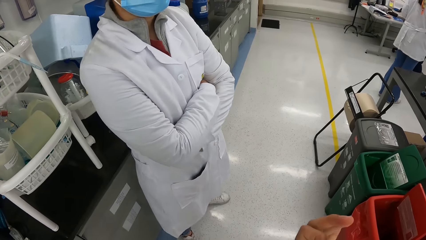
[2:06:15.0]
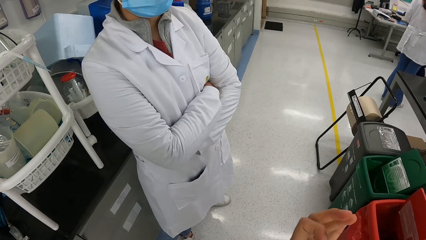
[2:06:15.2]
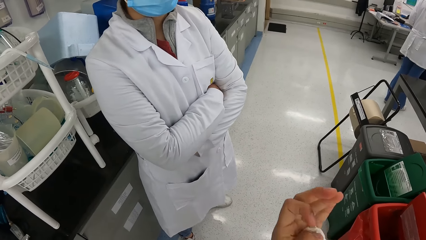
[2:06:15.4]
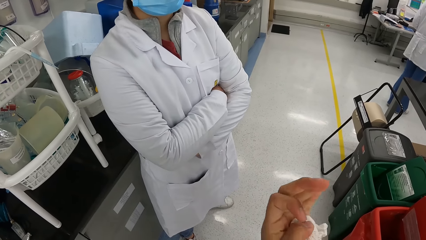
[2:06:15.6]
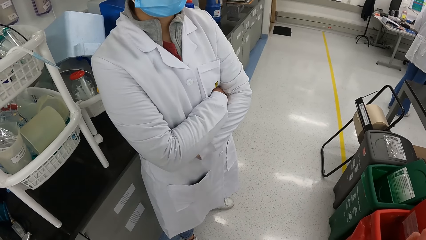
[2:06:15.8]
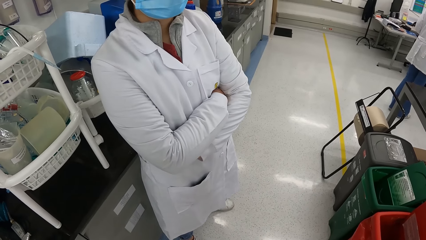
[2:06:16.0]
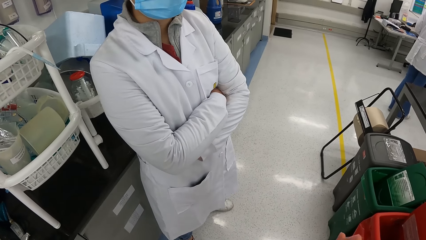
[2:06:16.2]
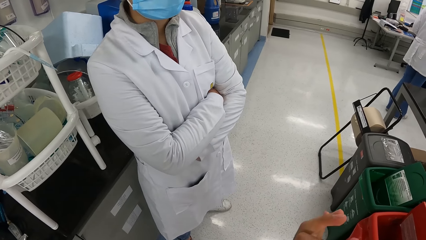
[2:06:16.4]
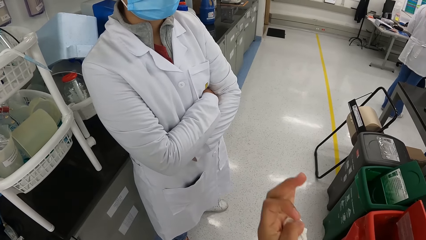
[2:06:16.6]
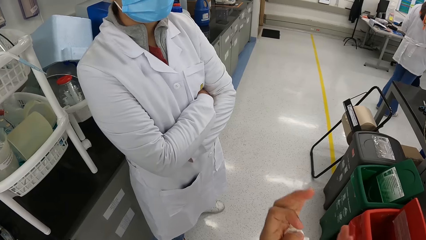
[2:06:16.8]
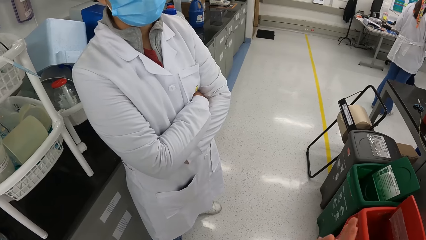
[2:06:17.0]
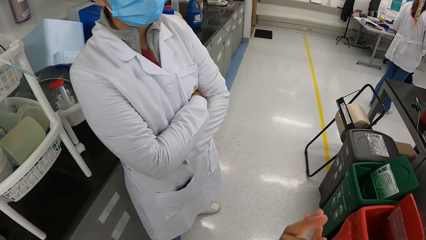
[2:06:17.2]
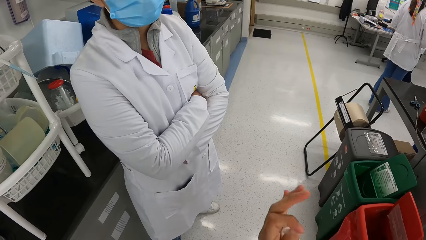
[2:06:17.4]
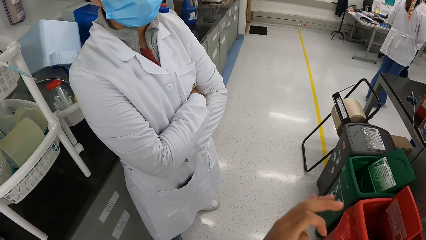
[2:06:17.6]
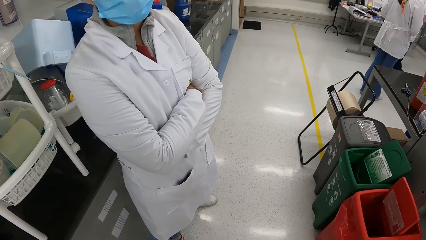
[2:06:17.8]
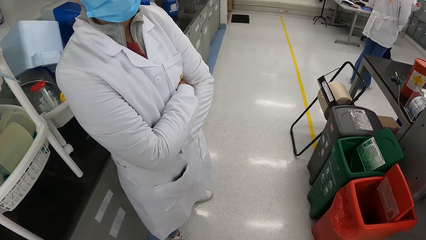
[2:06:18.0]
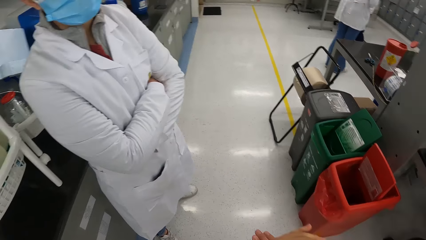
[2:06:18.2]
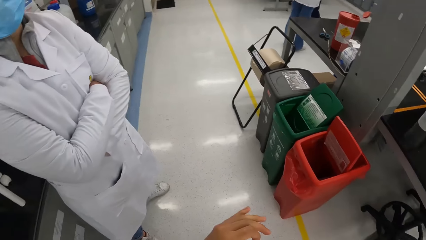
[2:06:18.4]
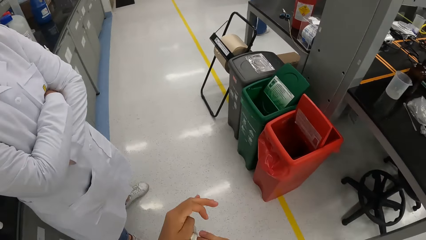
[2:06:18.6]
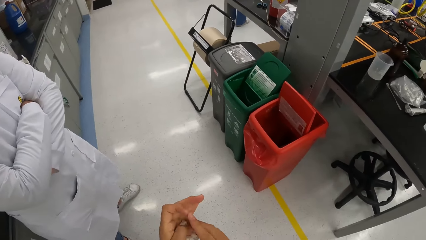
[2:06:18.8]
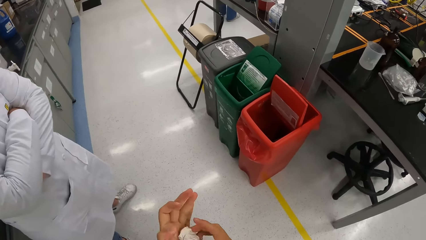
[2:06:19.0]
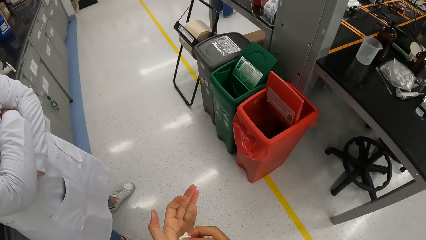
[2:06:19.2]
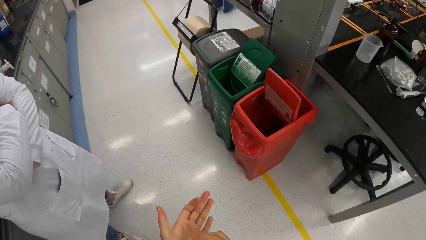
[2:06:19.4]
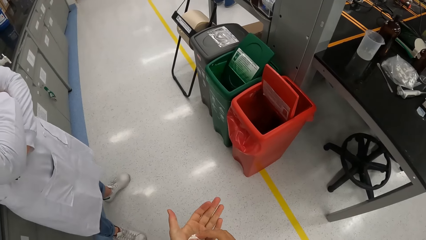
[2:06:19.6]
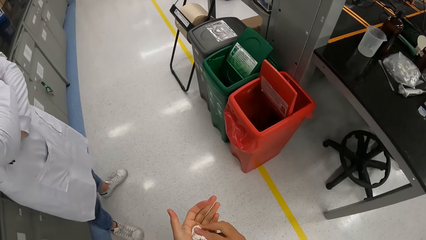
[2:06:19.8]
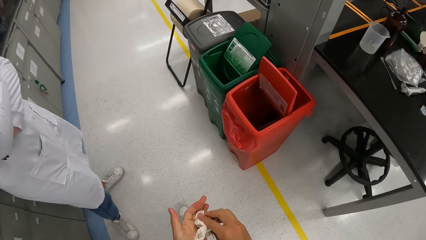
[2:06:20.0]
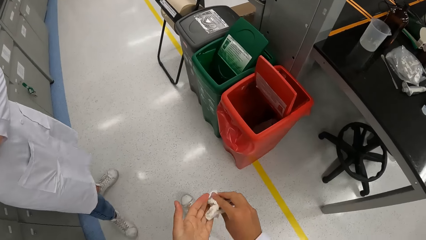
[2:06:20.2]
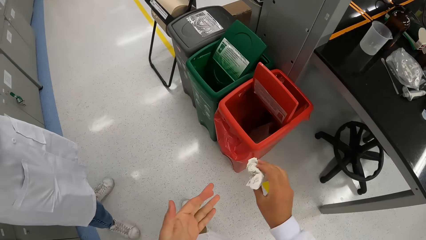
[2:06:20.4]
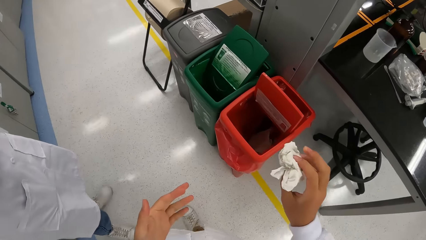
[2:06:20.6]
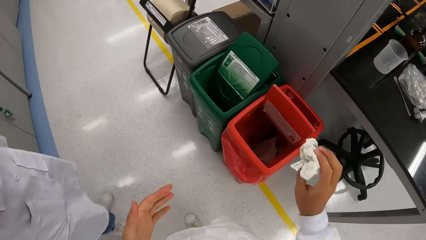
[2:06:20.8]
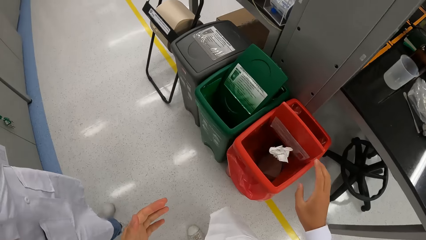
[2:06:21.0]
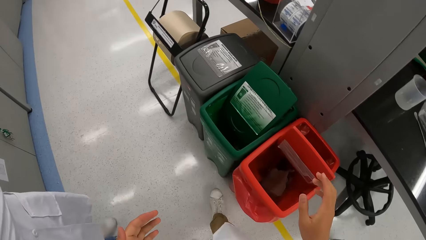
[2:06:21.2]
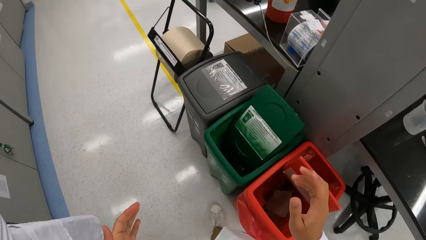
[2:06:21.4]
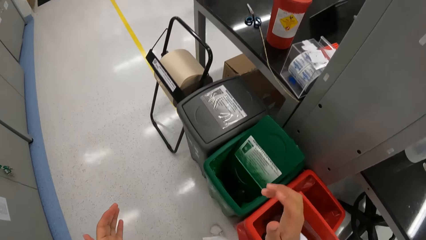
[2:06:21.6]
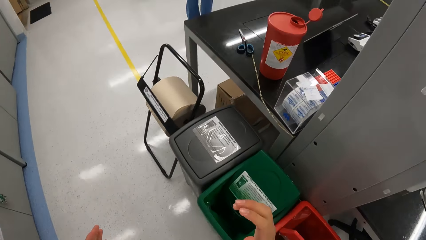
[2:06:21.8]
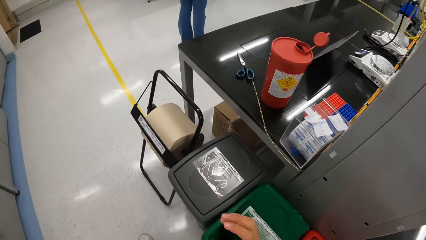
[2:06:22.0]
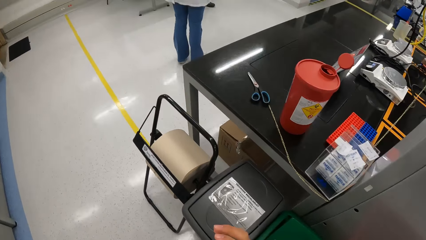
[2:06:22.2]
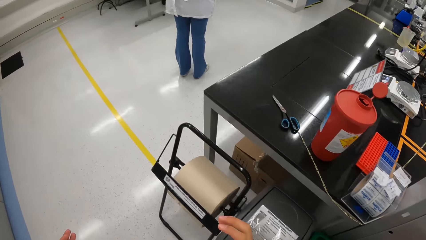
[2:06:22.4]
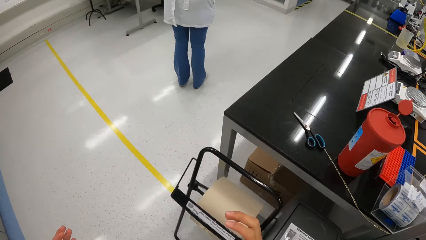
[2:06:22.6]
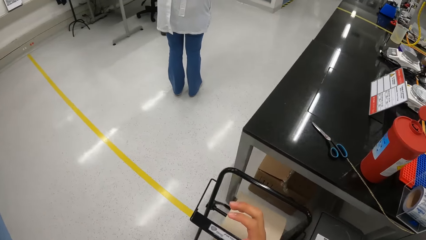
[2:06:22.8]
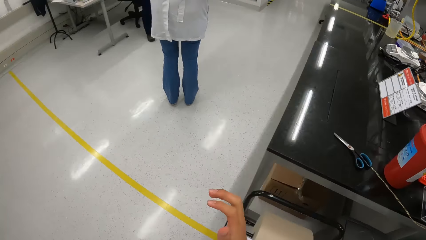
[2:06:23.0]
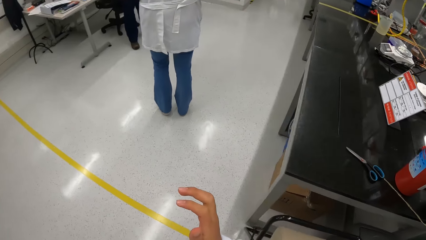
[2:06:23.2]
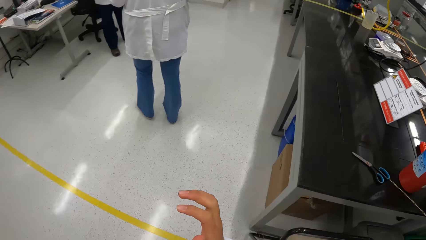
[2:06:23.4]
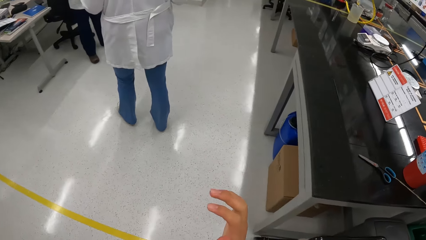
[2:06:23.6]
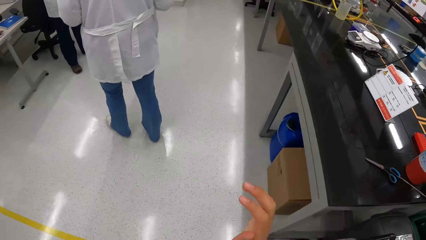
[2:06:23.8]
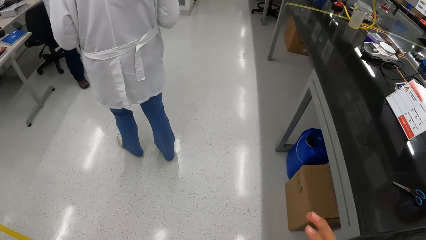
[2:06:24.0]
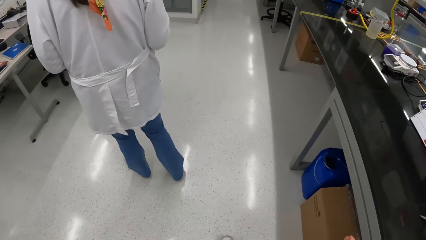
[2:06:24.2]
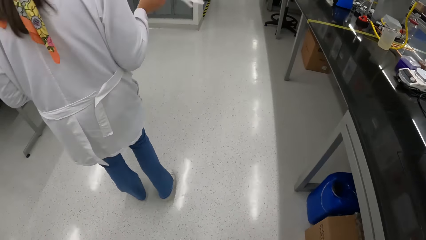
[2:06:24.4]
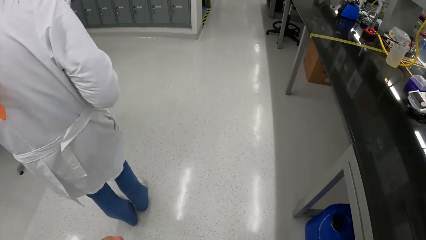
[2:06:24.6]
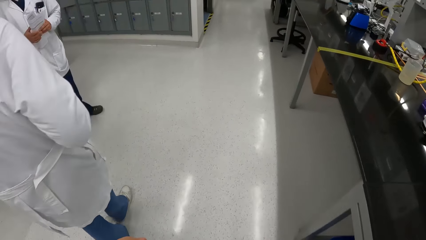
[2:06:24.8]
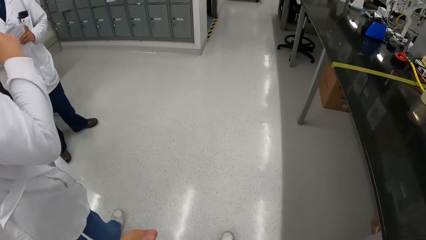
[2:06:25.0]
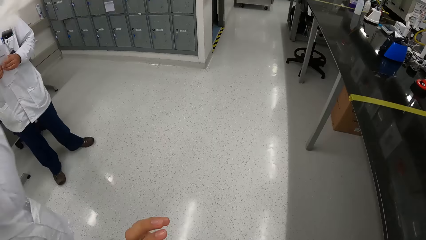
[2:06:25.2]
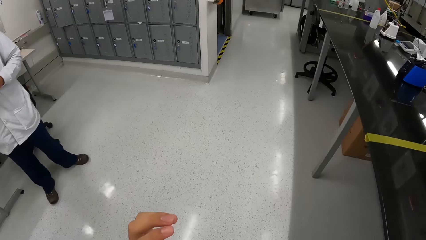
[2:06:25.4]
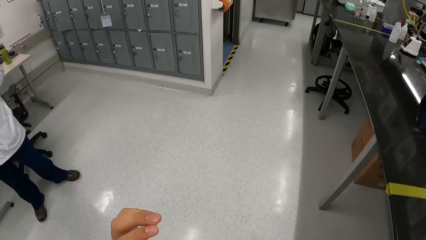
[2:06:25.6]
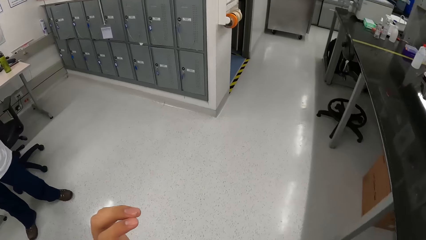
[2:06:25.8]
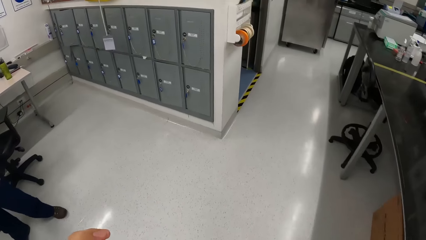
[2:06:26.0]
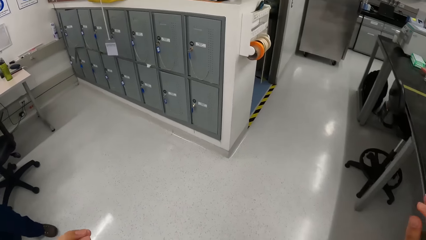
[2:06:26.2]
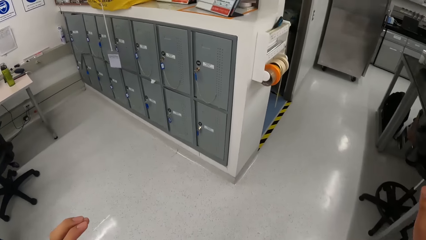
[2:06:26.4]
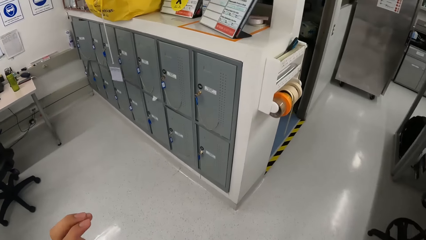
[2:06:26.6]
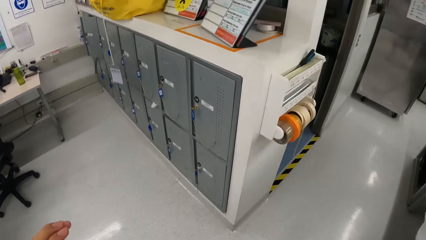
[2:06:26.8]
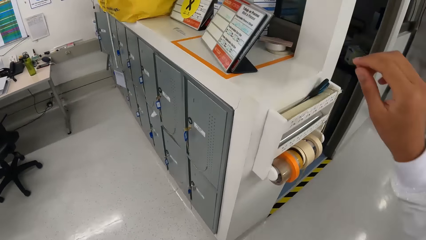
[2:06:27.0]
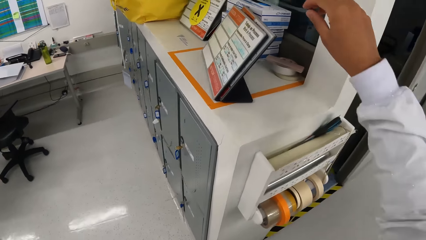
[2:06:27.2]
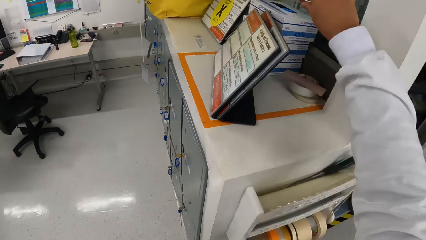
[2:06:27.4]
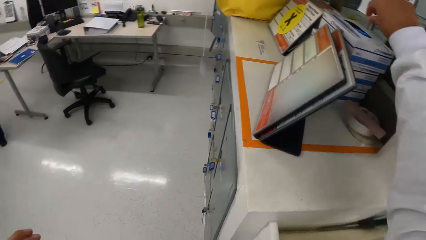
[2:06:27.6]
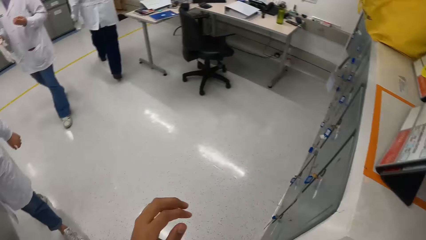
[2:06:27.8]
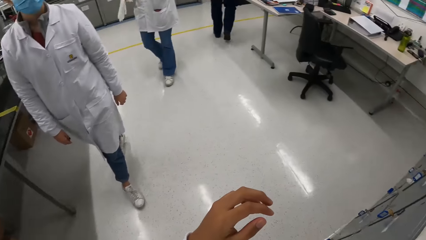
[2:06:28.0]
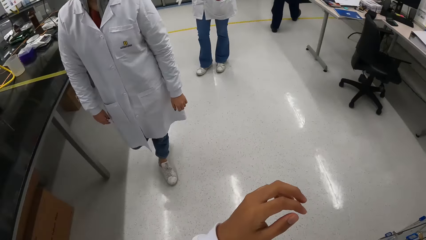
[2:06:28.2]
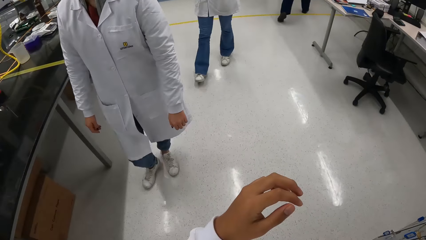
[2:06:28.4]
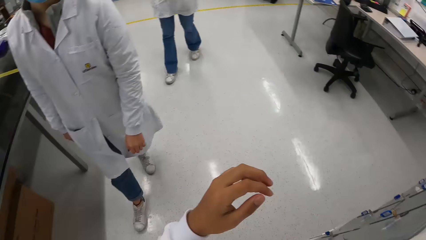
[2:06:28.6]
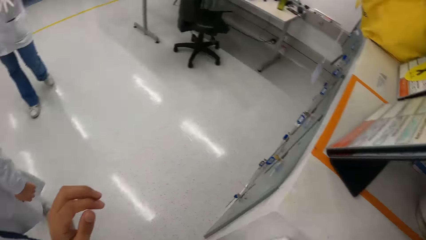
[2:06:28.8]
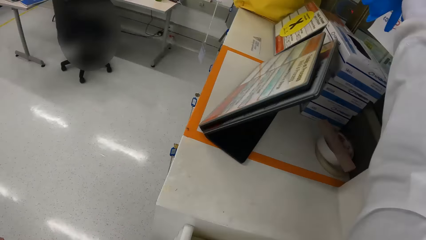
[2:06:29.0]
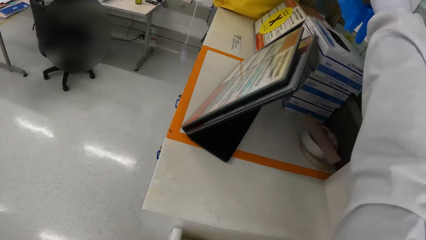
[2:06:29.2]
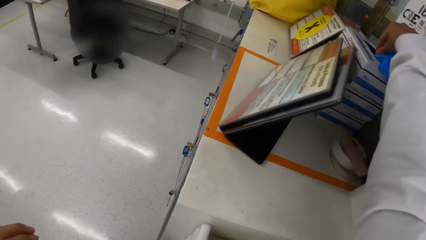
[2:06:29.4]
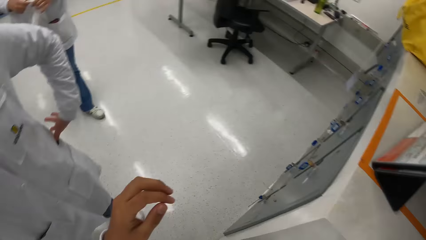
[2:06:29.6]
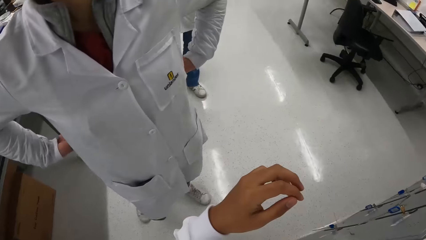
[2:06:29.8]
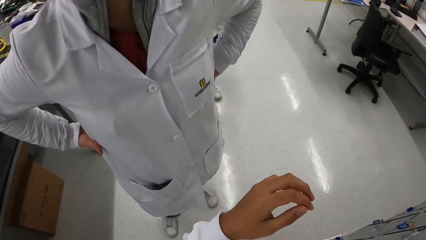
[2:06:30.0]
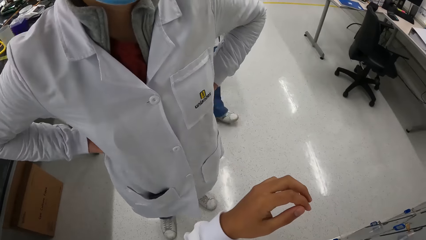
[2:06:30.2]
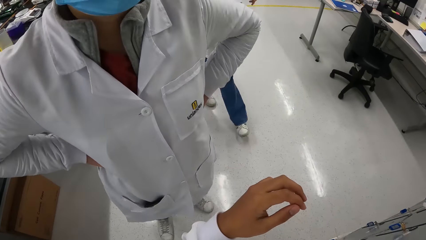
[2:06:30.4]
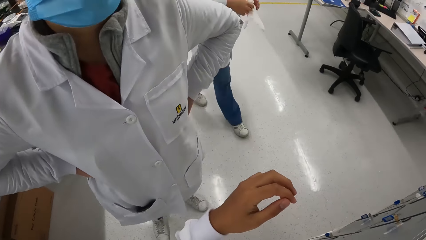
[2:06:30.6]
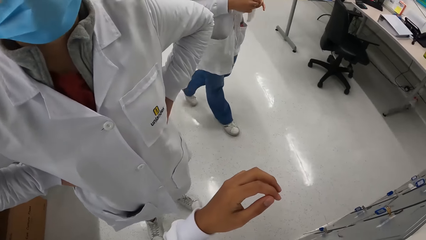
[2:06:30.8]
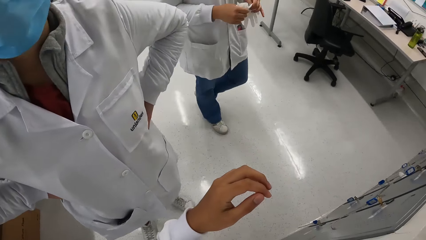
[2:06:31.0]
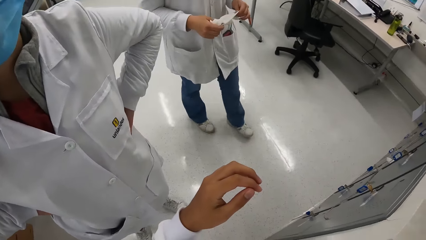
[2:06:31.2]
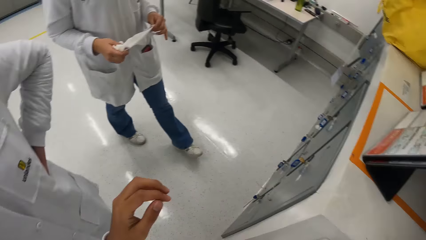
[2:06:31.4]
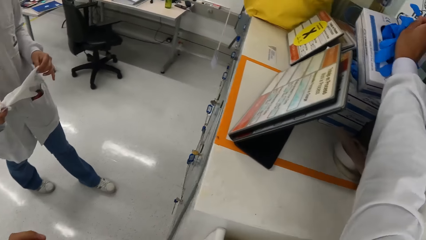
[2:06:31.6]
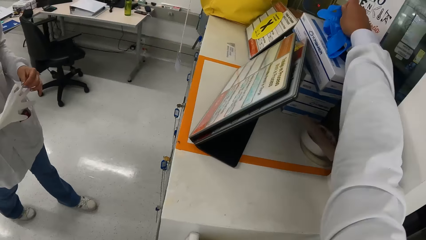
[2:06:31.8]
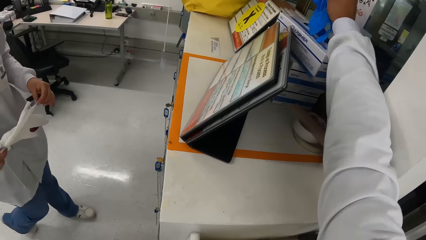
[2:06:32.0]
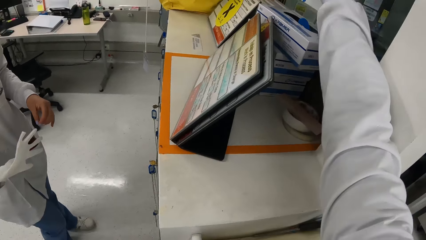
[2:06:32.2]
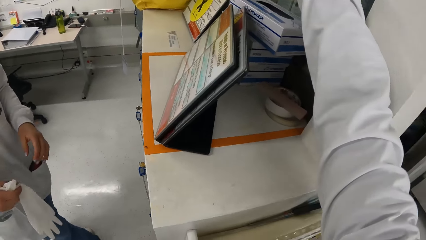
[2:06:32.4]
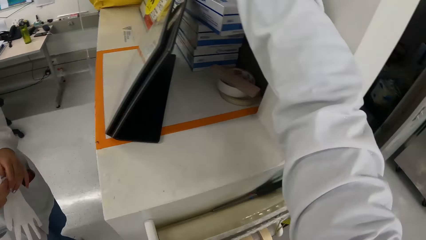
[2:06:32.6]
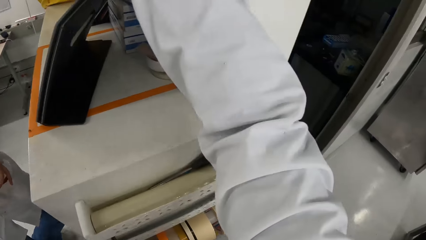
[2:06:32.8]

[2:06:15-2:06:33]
The camera wearer turns to the side. He drops the tissue papers in a waste bin on the floor with his right hand. He walks in the laboratory. A woman walks in the laboratory. Another woman holds a paper in both hands. A third woman plays with a glove in her right hand. The camera wearer adjusts his mask on his face with his left hand. The second woman walks toward a table in the laboratory. The camera wearer picks gloves from a box on top of a box on a cabinet top with his right hand. He turns to the side. The third woman walks towards the camera wearer. The third woman plays with the glove in both hands. The first woman places both hands on her waist. The camera wearer turns to the side. The third woman holds a glove in her right hand. The camera wearer picks gloves from the box.
